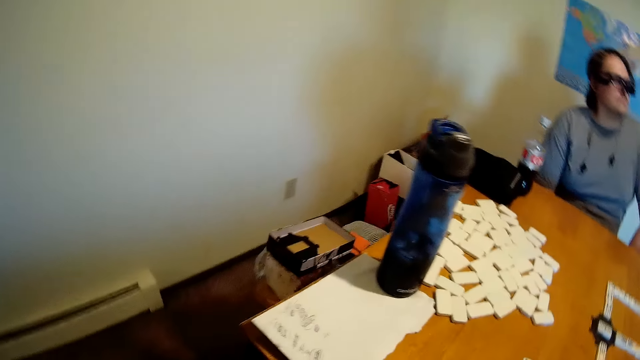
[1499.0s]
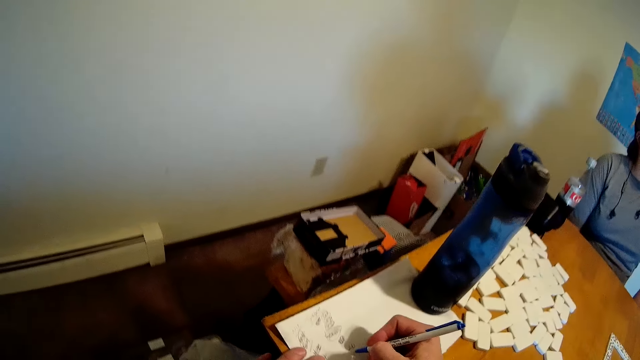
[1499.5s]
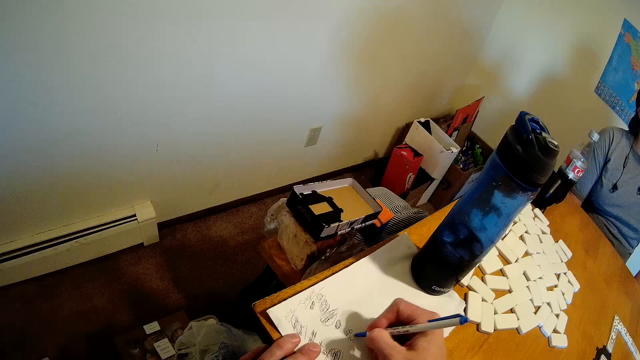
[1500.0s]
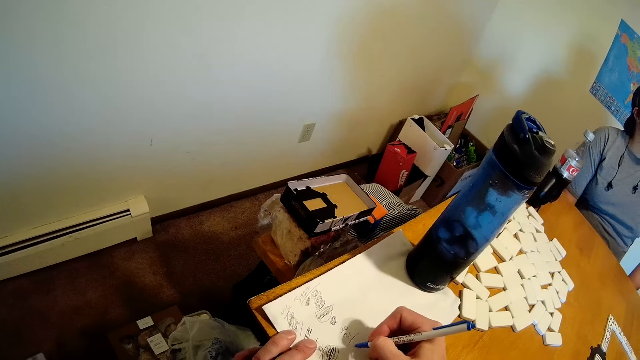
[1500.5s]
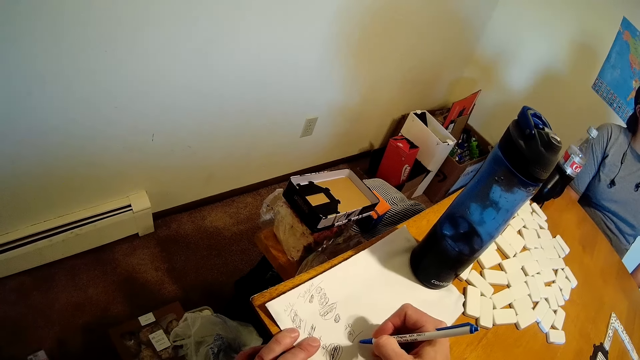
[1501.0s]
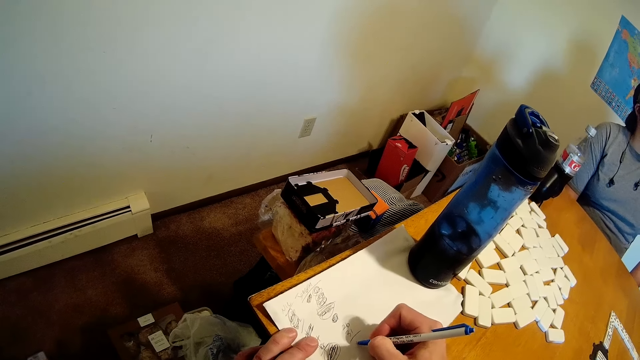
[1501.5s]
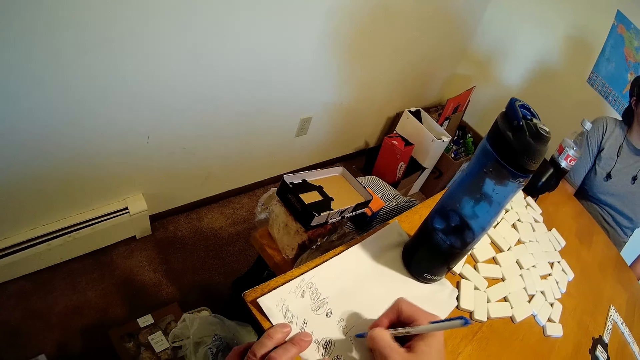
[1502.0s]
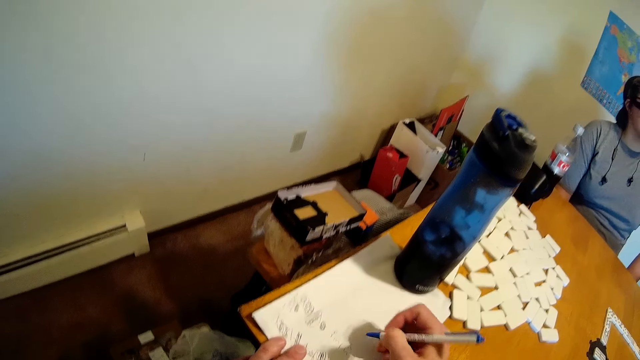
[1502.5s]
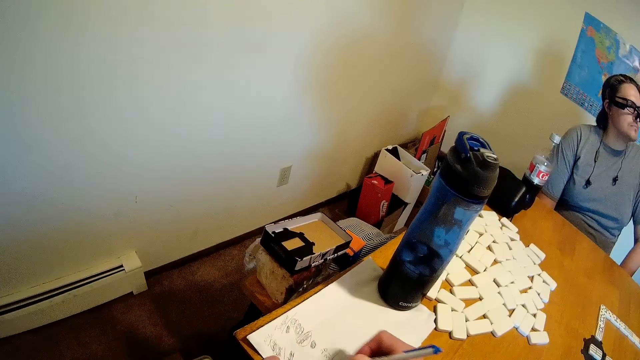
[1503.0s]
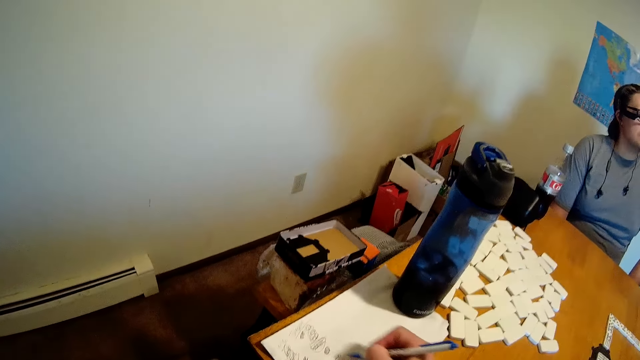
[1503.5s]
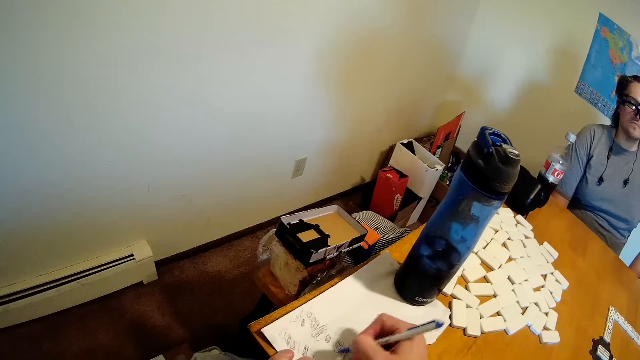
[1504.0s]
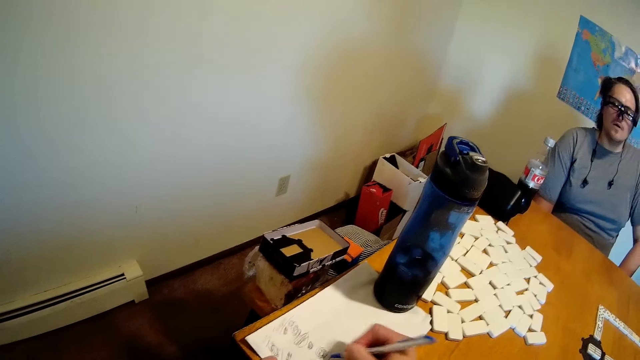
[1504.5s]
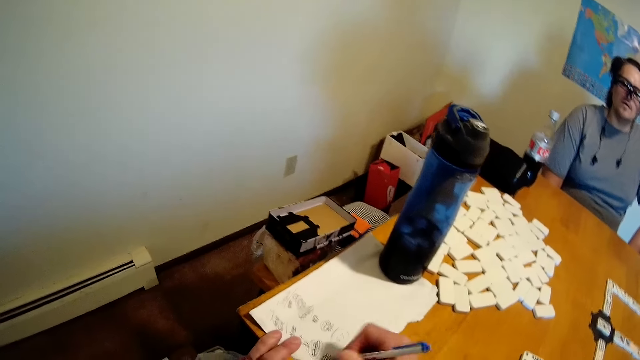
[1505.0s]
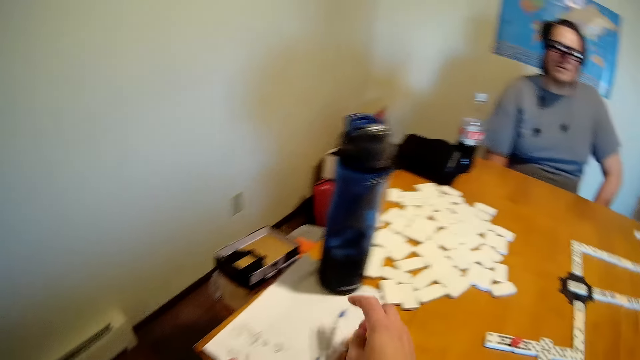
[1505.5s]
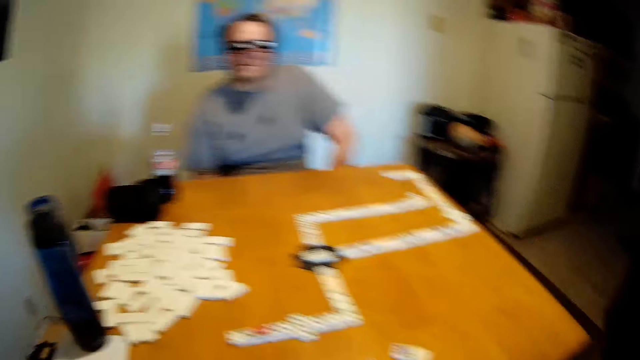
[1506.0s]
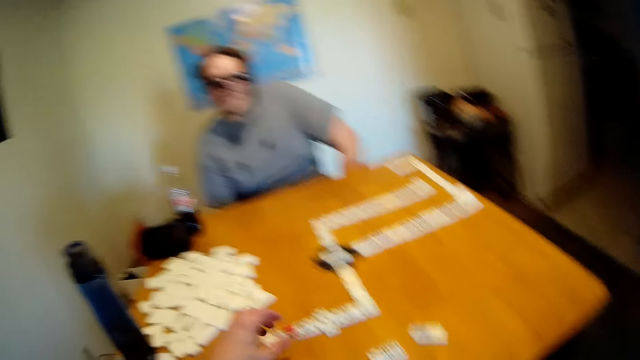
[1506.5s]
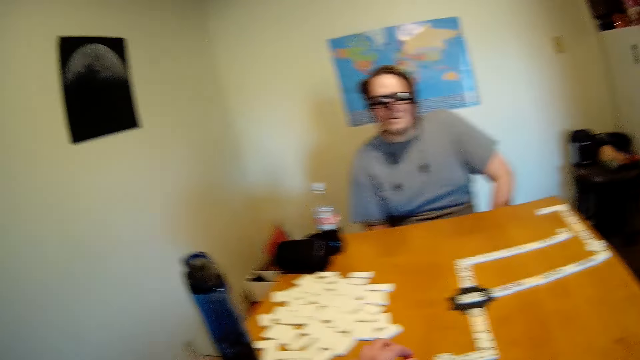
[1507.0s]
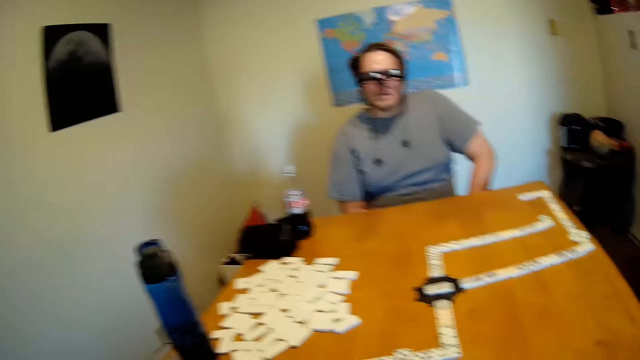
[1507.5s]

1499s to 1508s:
A person writes something on a piece of paper. The camera wearer writes on the paper with a pen. They put the pen on the table.

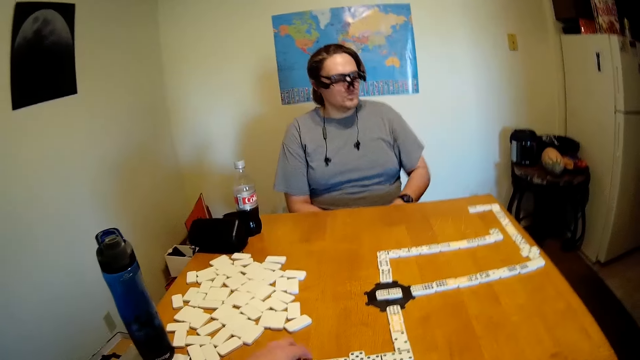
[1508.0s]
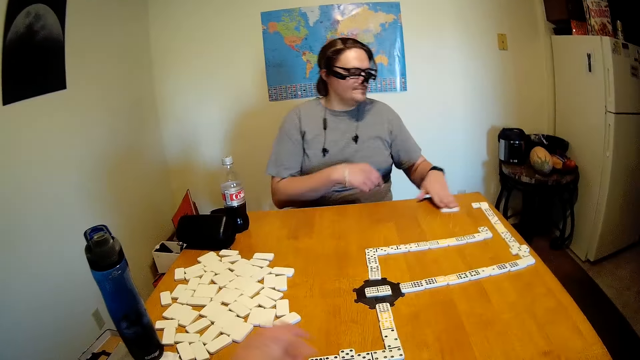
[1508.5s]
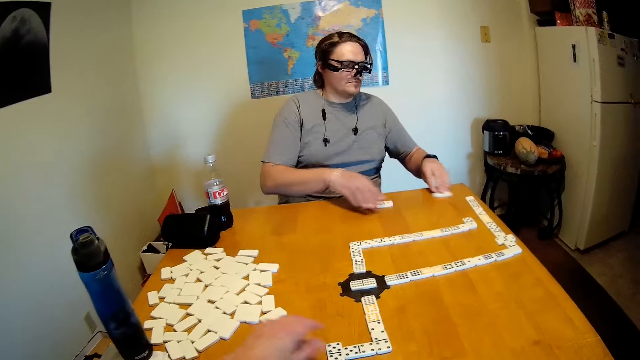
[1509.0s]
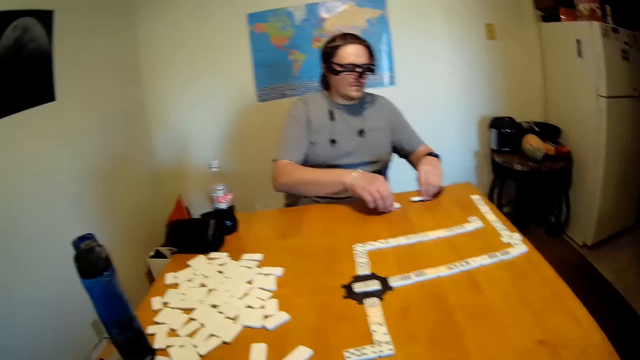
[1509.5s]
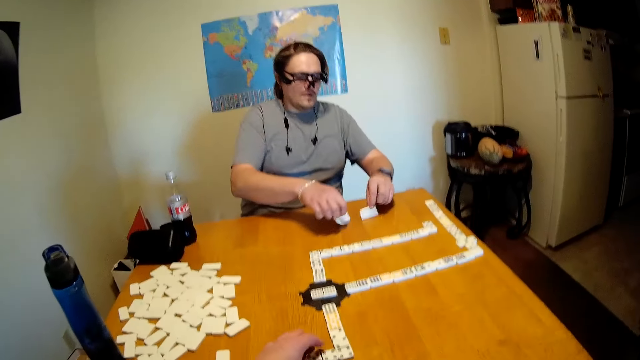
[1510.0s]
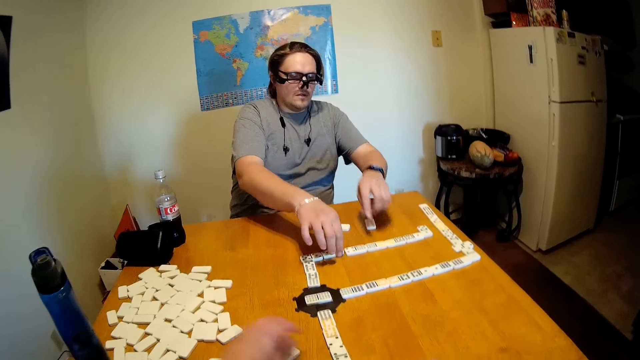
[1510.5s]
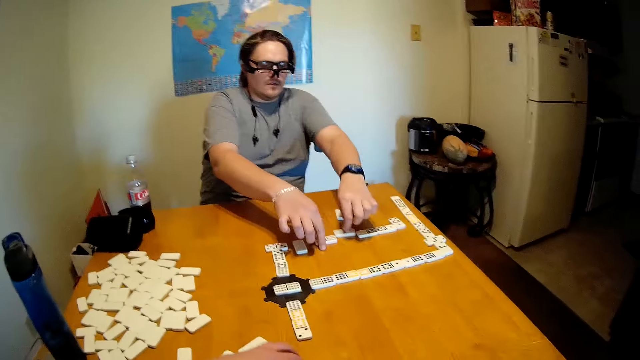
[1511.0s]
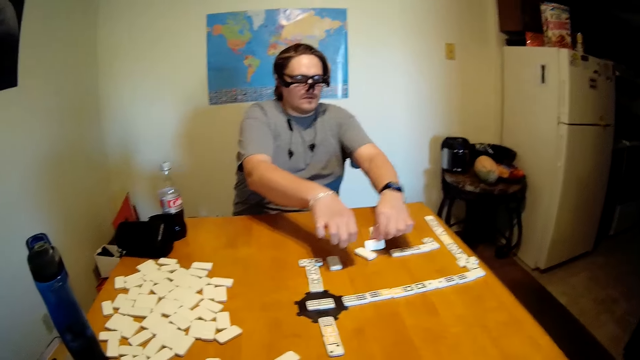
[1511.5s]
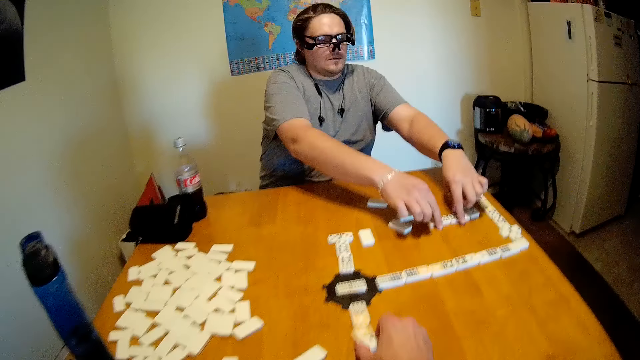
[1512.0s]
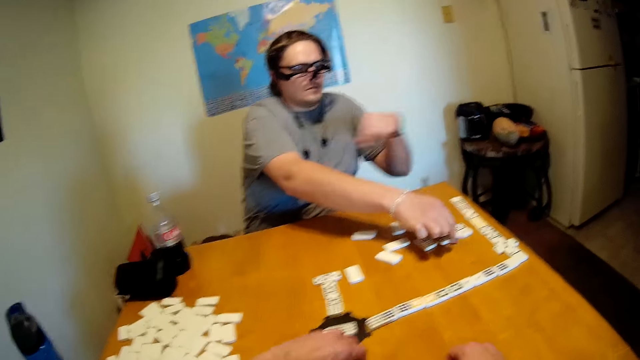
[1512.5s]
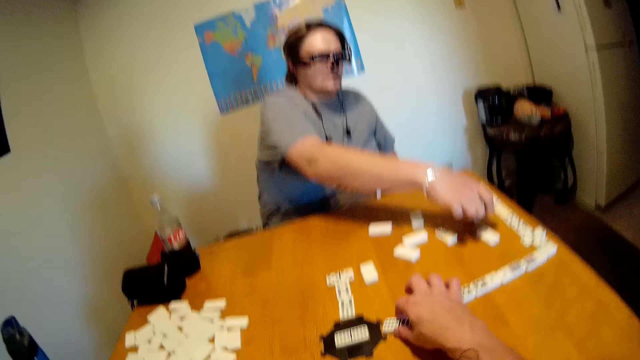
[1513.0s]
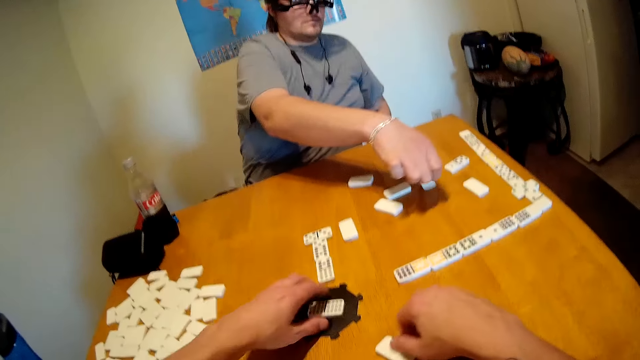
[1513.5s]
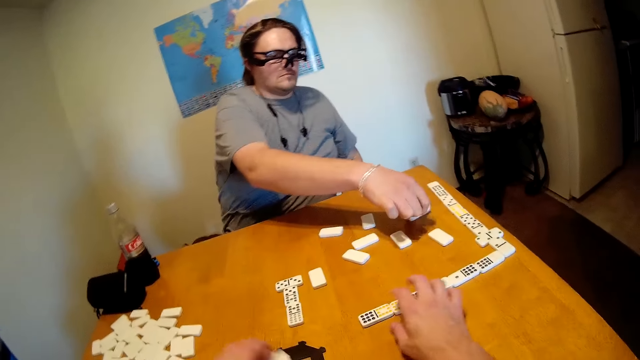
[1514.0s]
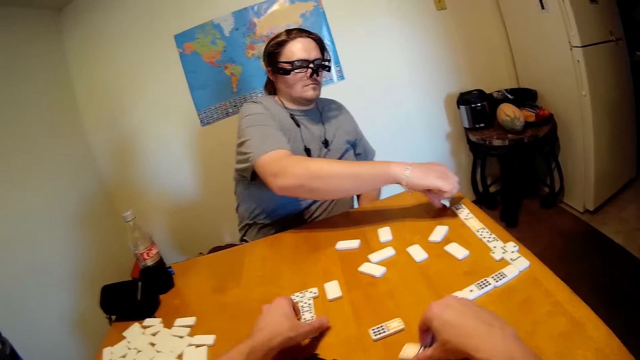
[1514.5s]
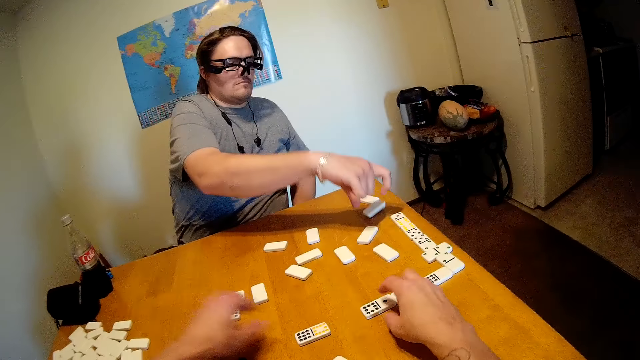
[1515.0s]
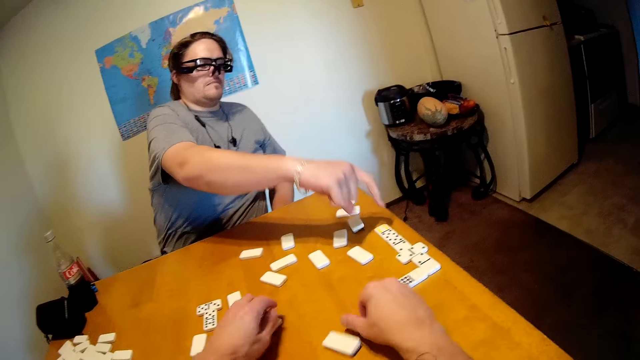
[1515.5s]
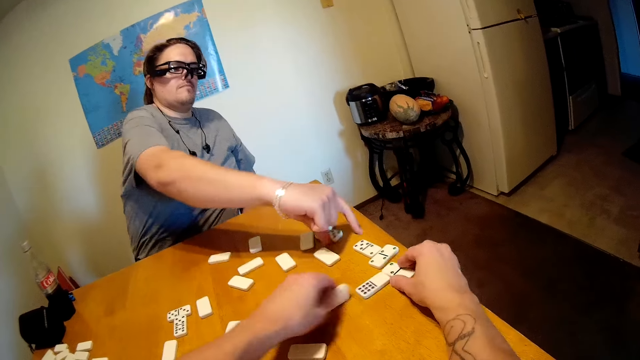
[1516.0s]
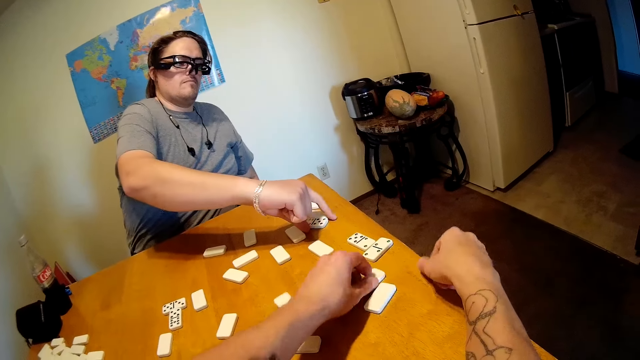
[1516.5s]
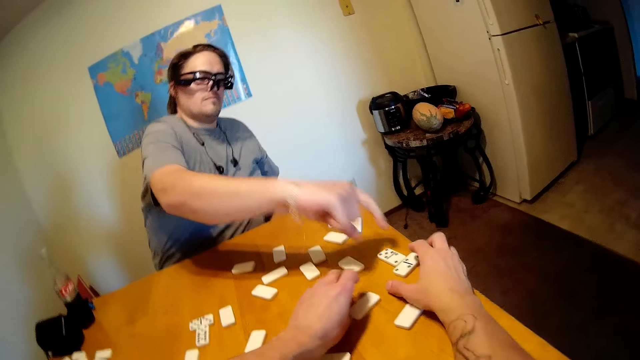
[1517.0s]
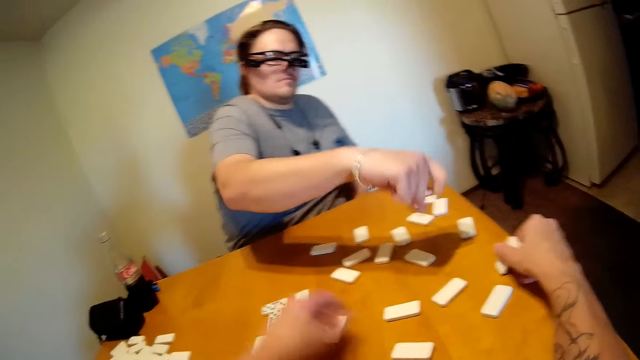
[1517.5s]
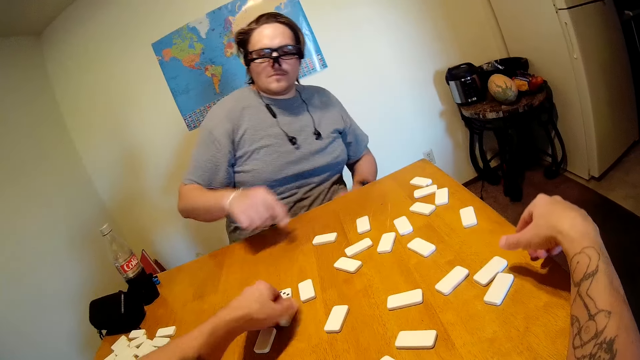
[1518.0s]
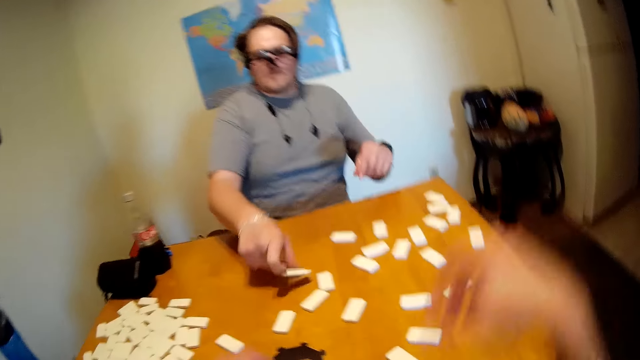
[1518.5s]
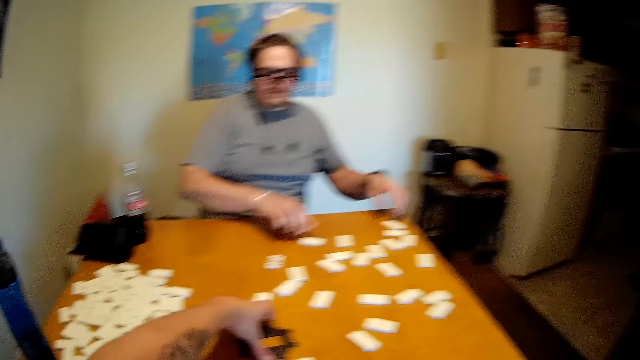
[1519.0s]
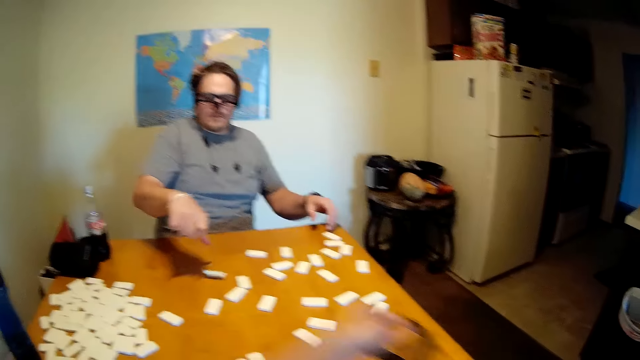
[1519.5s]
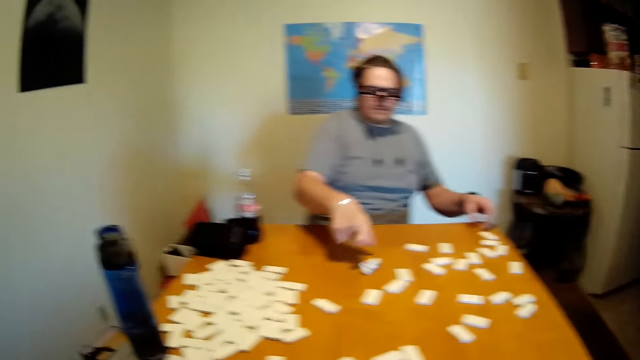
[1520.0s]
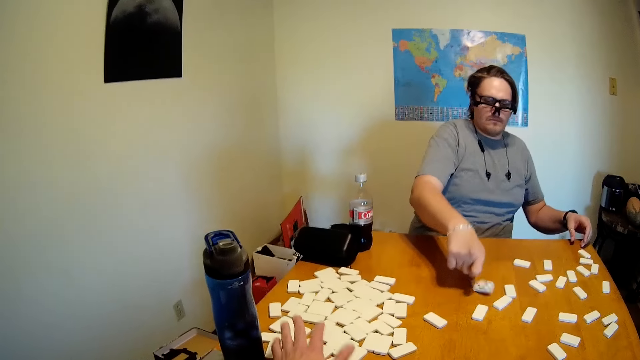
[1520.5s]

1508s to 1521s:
A person moves the dominoes. The camera wearer pulls a game piece. They put the game pieces on the table. They turn the game pieces upside down. The person turns the dominoes.
